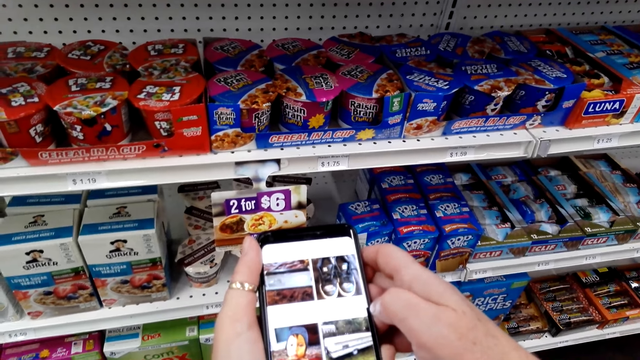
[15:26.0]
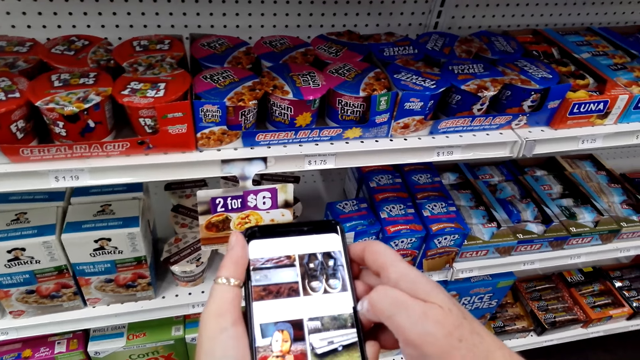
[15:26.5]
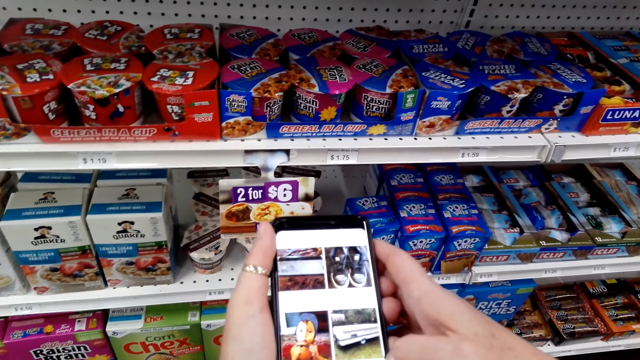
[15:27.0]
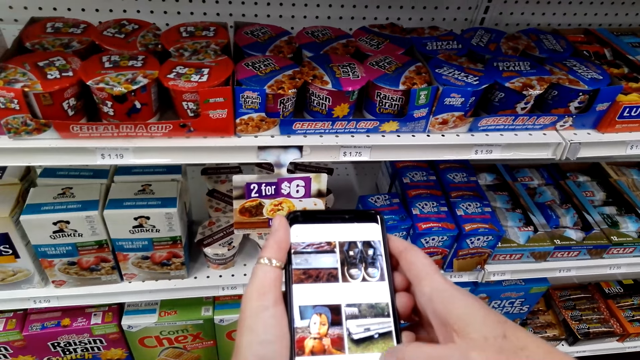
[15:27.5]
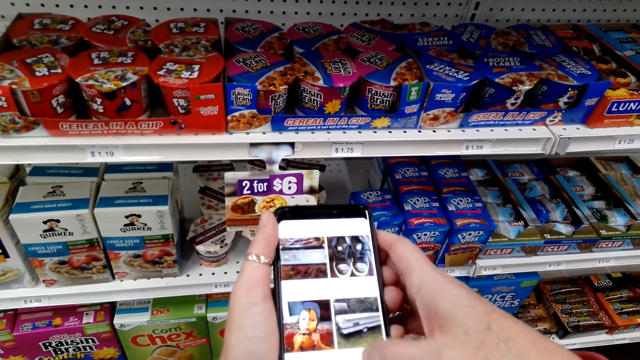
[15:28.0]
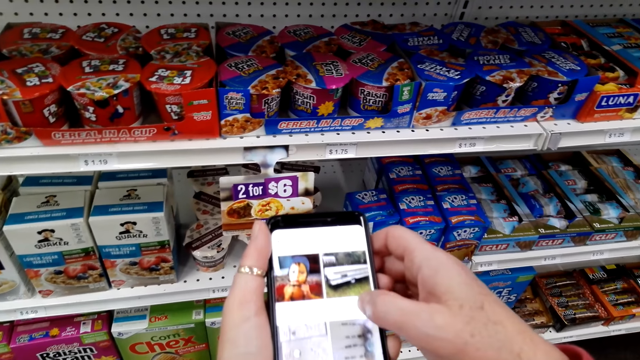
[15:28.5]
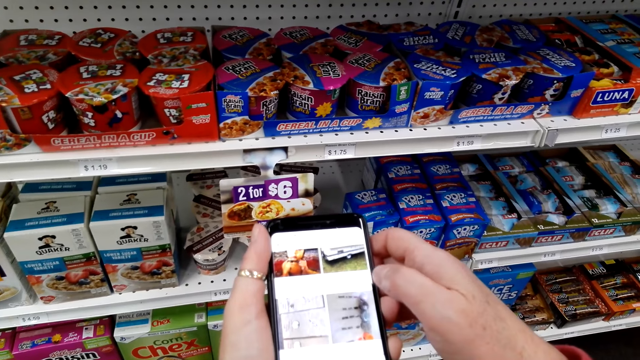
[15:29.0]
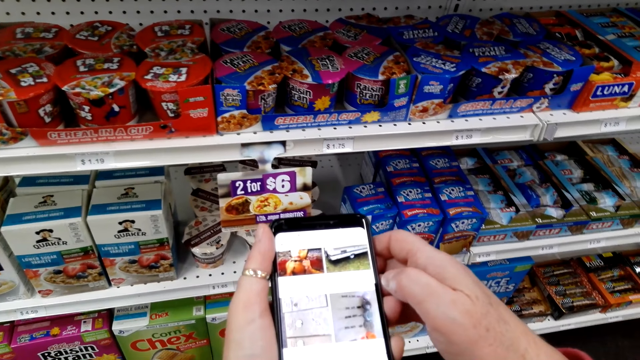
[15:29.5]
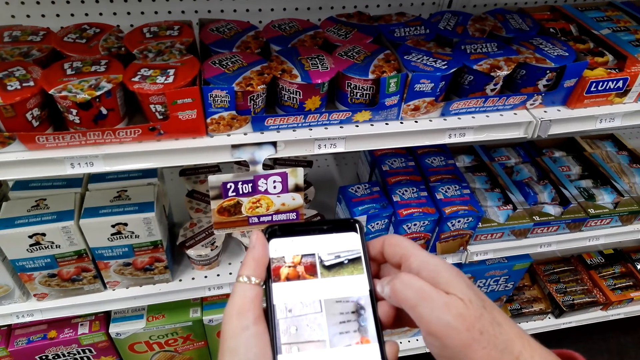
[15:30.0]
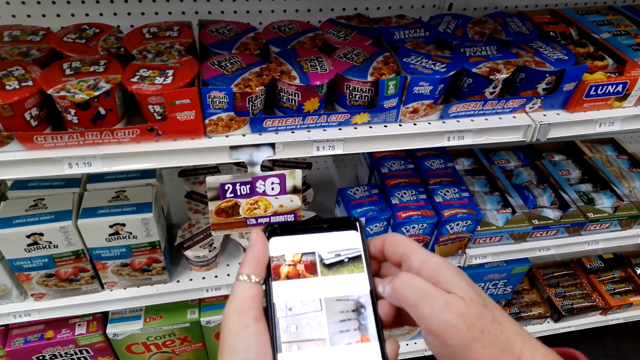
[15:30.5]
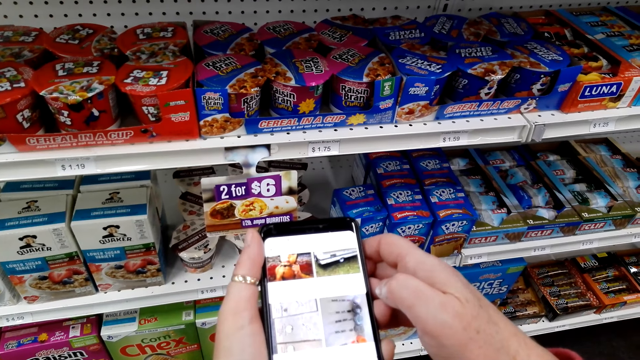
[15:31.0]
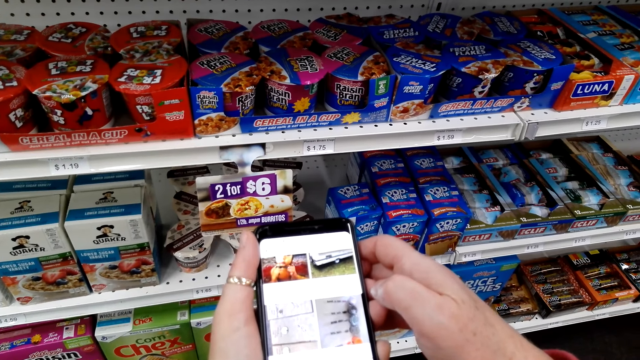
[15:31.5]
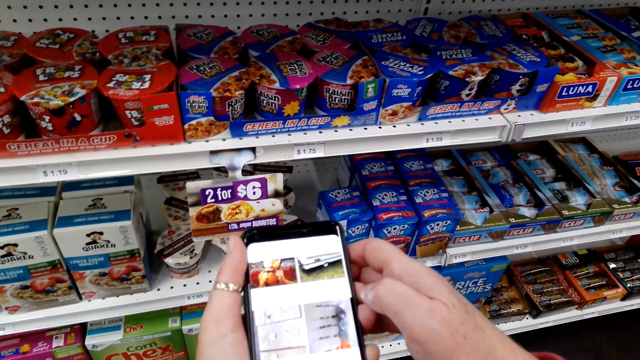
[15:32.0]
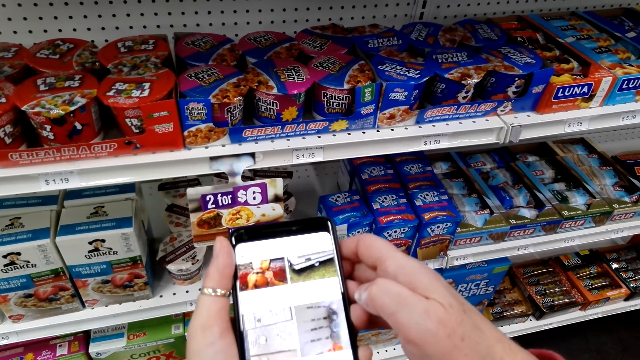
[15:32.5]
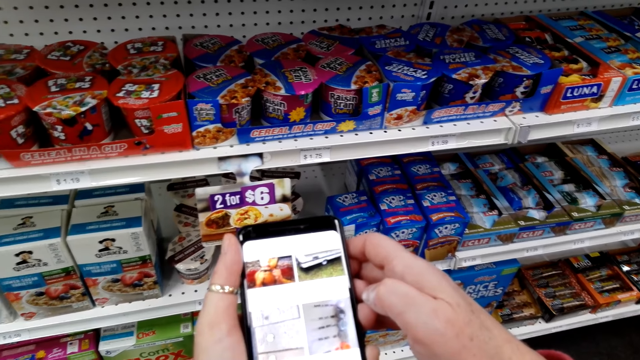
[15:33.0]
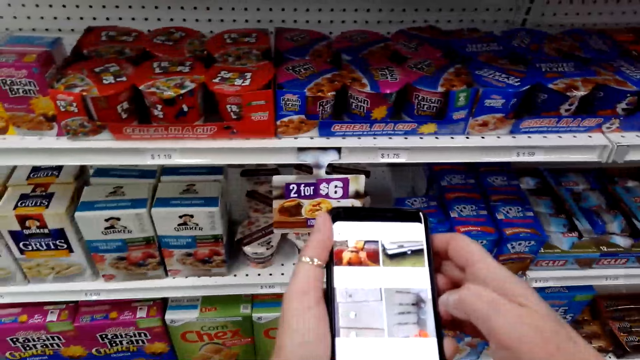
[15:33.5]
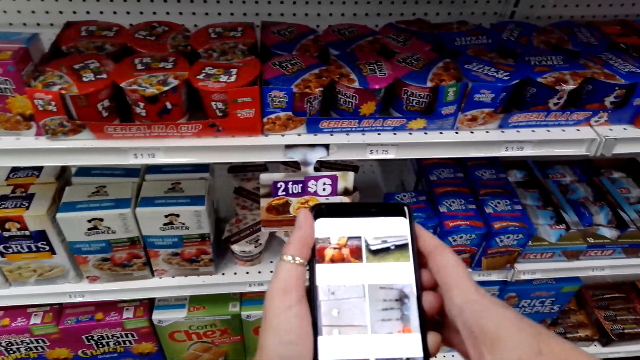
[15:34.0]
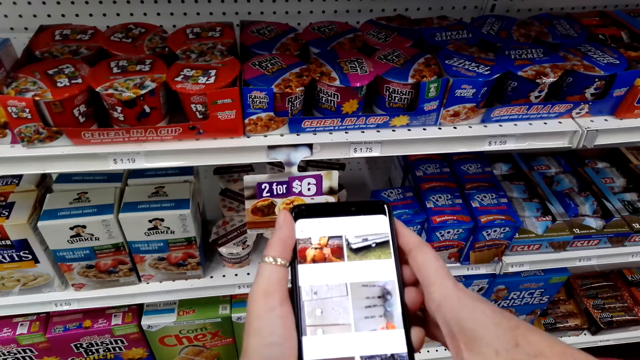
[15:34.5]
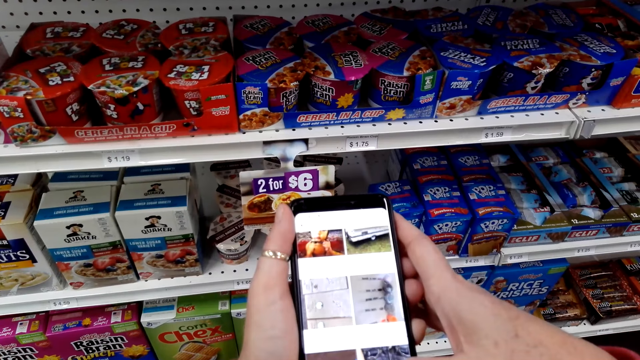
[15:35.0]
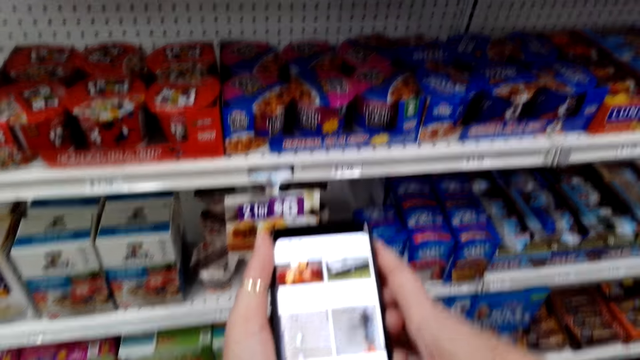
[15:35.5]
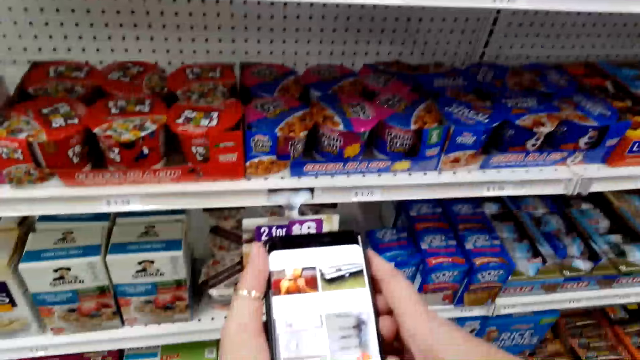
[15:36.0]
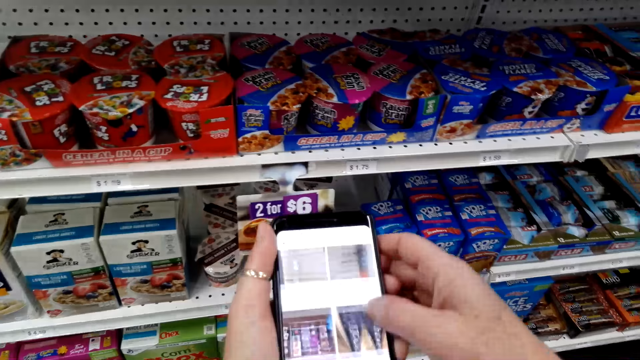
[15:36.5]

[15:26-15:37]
The camera wearer stares at the phone. They scroll the phone.

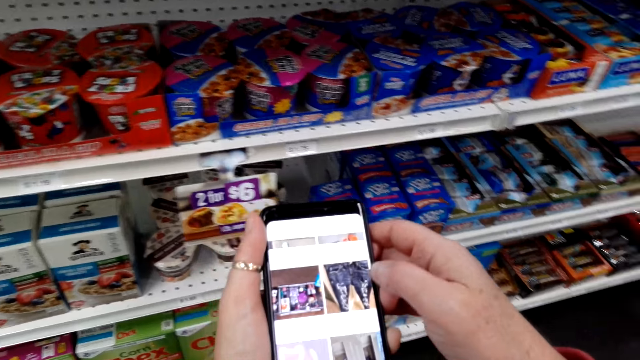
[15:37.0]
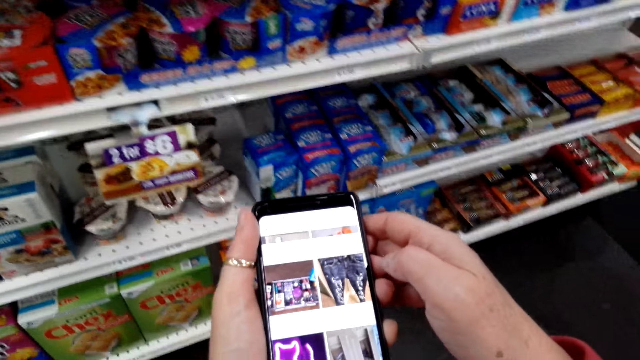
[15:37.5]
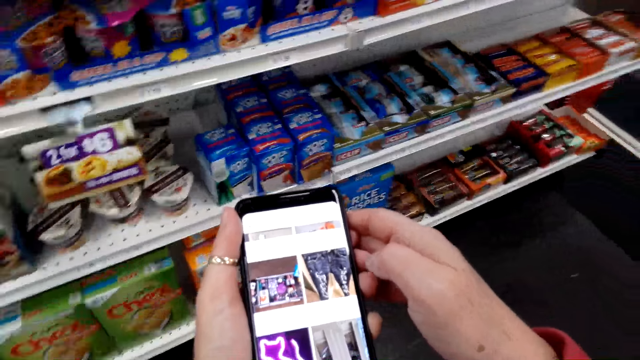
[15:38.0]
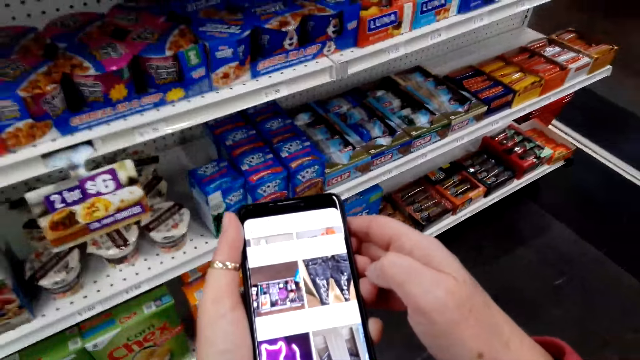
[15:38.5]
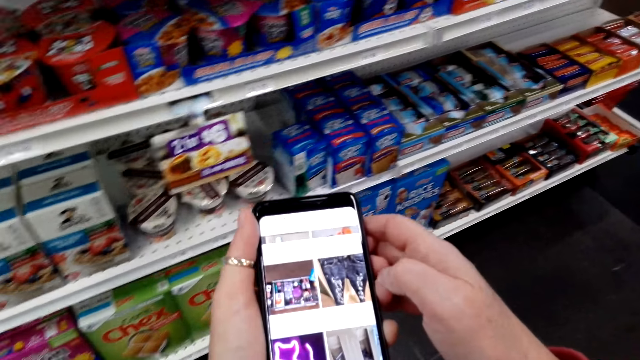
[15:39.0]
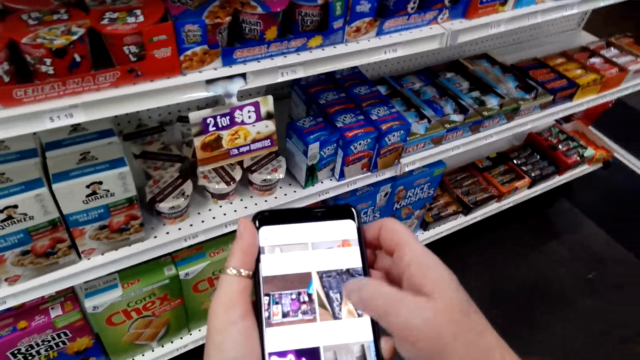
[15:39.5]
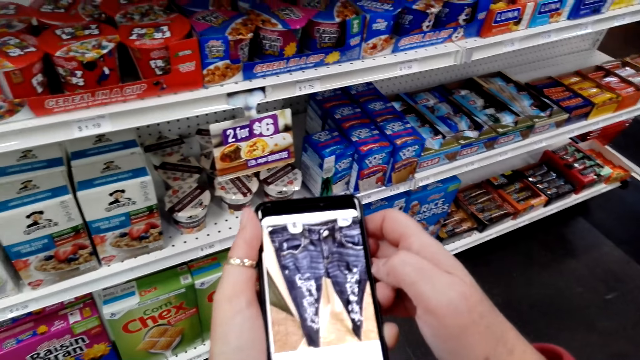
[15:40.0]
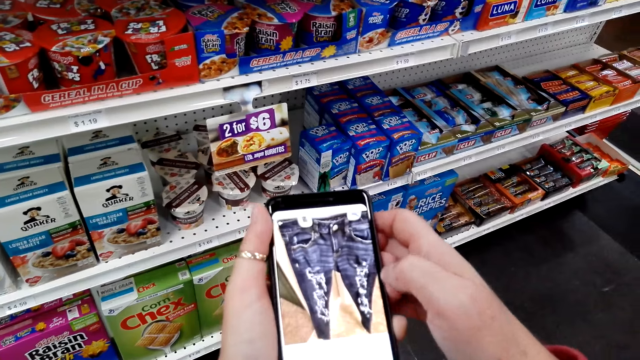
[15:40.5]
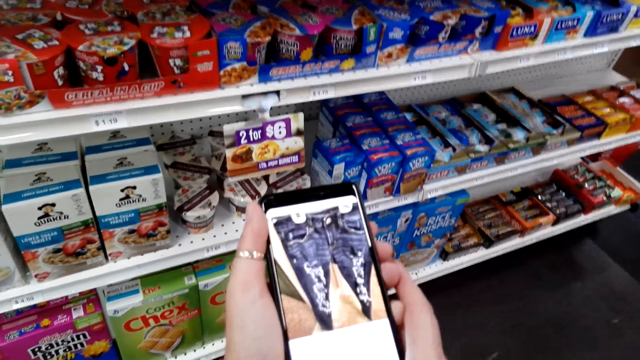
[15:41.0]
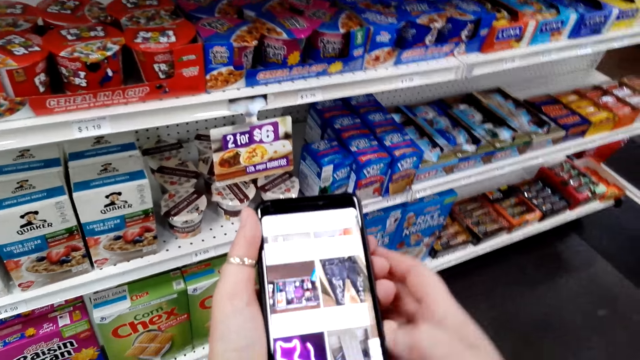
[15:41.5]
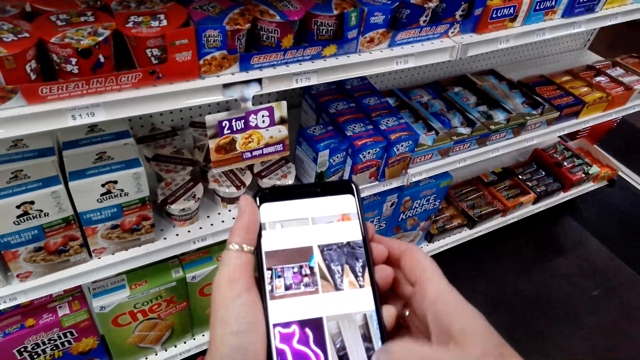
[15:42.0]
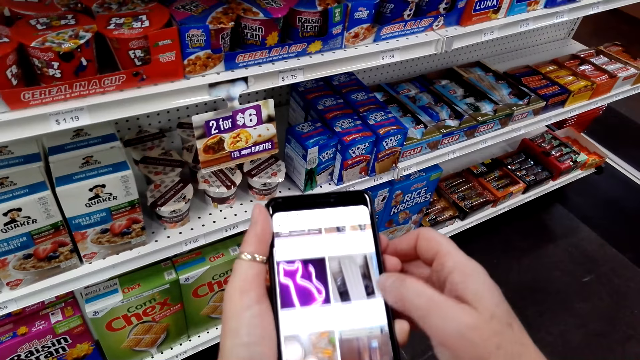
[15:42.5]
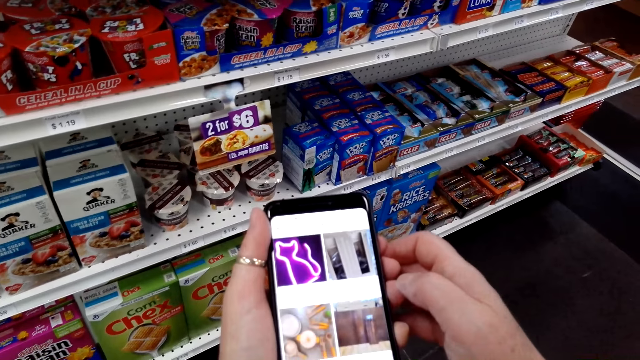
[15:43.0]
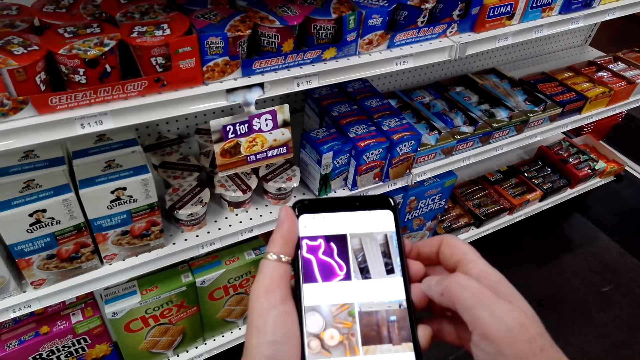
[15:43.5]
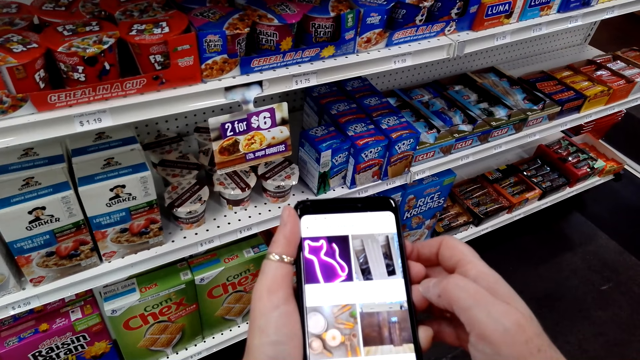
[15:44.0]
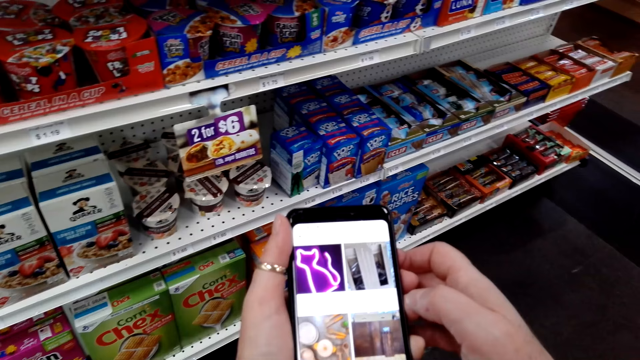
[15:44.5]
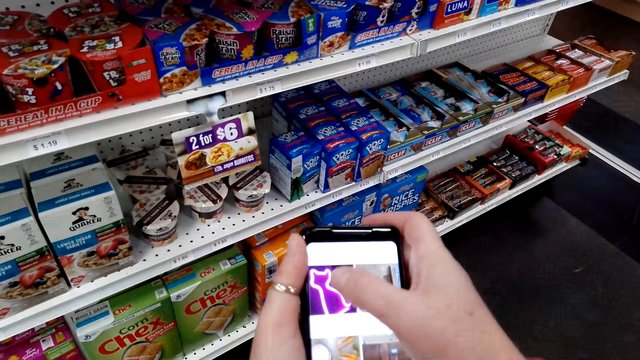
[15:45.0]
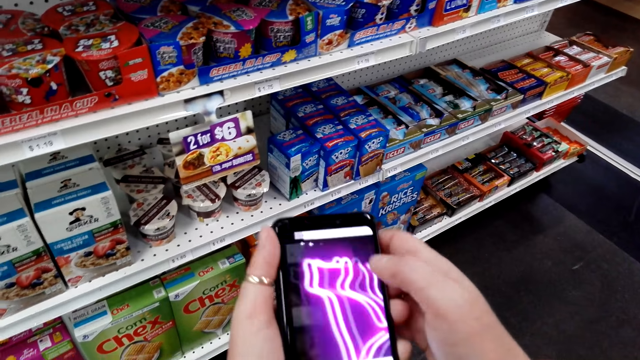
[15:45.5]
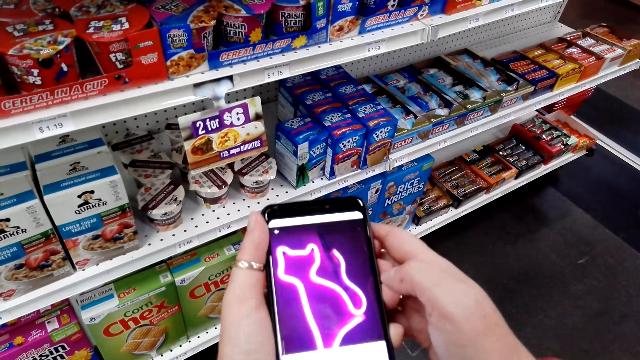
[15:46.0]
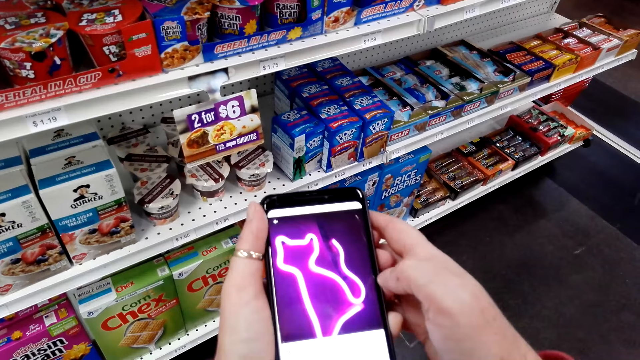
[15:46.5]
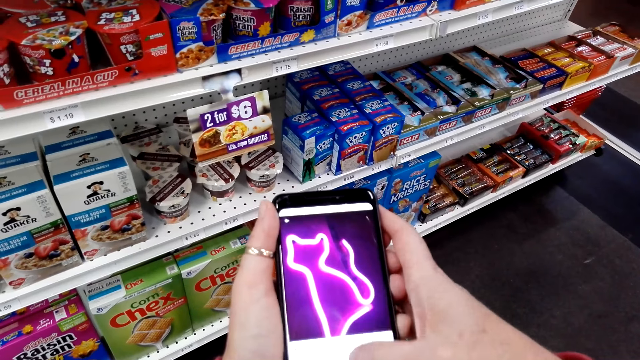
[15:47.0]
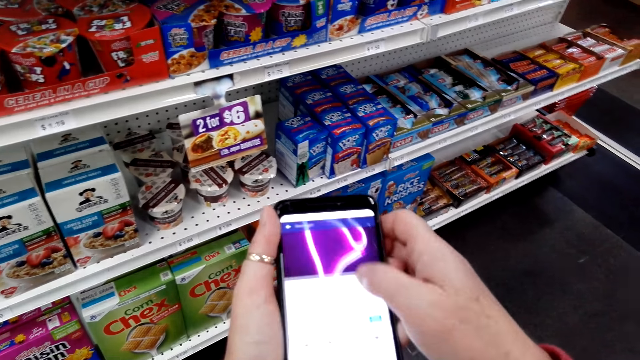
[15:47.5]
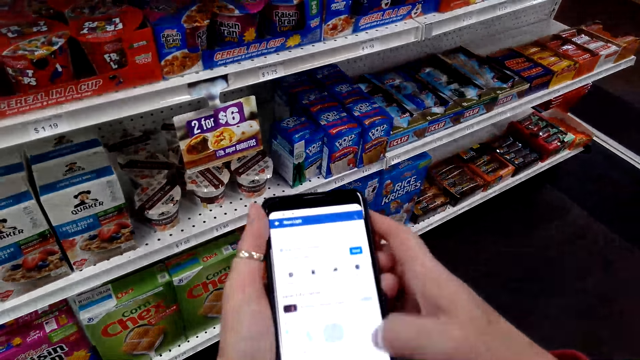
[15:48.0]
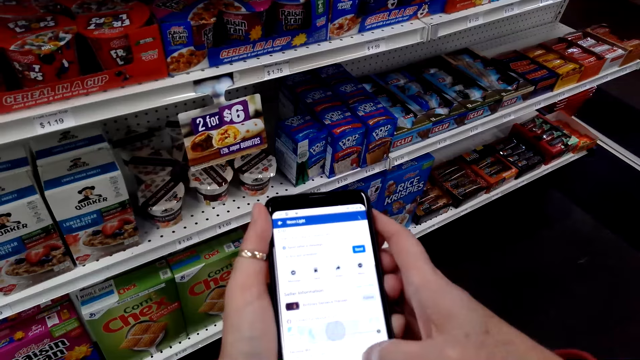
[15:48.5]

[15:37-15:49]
The camera wearer stares at the phone. They scroll the phone.
